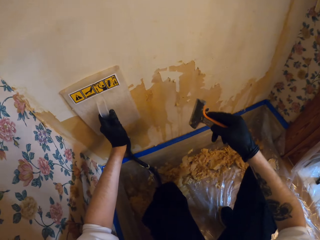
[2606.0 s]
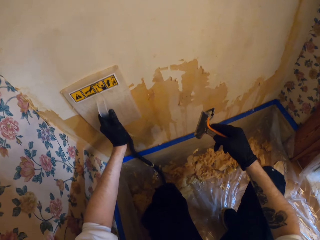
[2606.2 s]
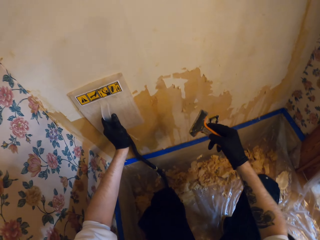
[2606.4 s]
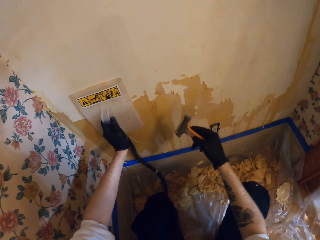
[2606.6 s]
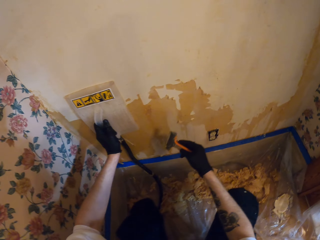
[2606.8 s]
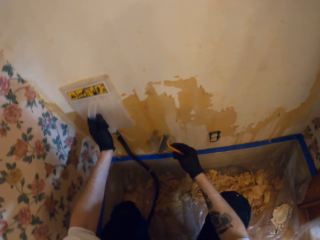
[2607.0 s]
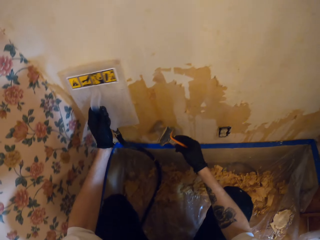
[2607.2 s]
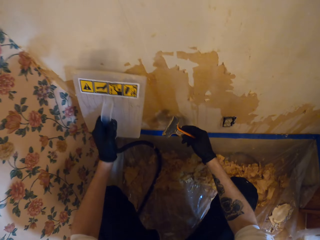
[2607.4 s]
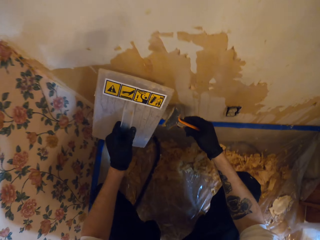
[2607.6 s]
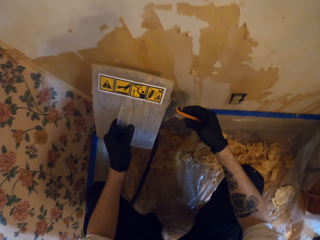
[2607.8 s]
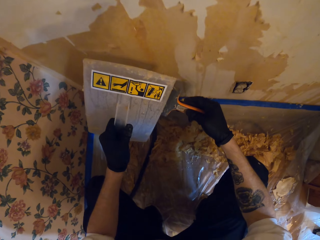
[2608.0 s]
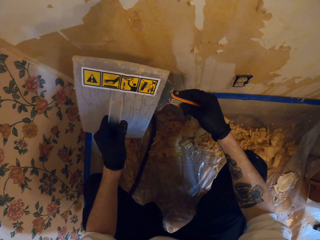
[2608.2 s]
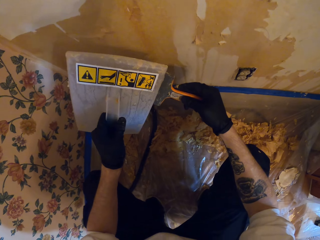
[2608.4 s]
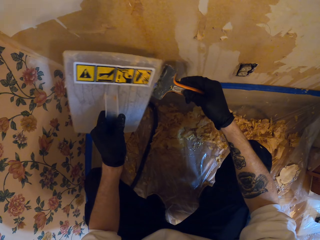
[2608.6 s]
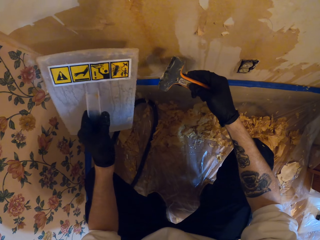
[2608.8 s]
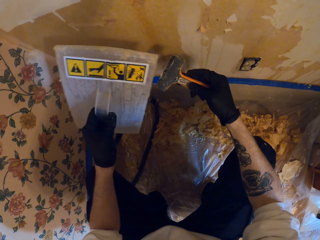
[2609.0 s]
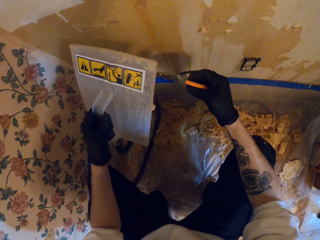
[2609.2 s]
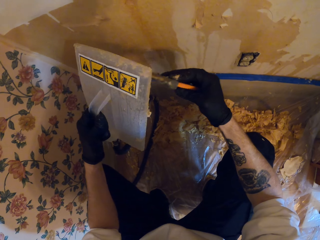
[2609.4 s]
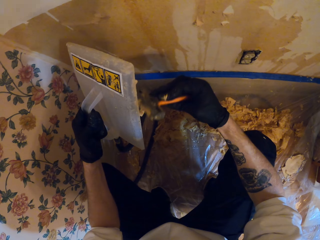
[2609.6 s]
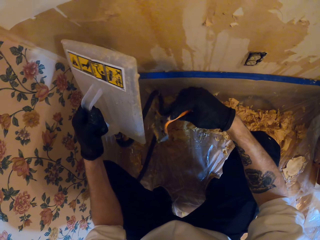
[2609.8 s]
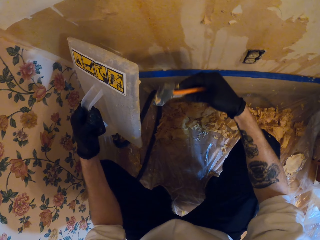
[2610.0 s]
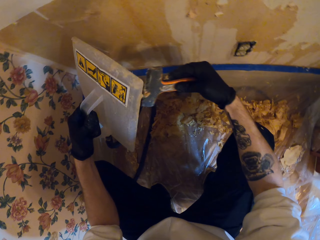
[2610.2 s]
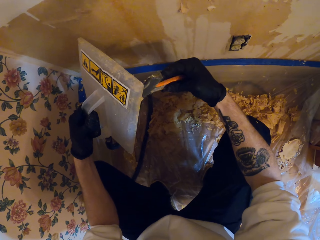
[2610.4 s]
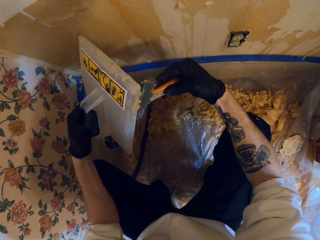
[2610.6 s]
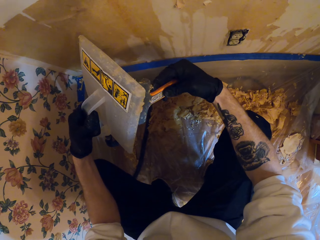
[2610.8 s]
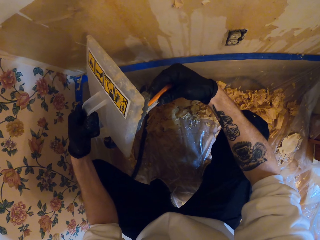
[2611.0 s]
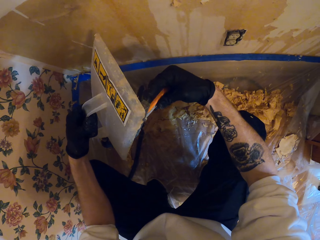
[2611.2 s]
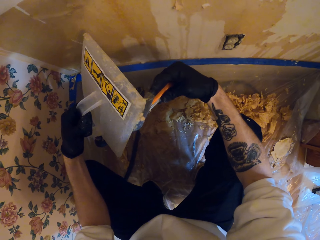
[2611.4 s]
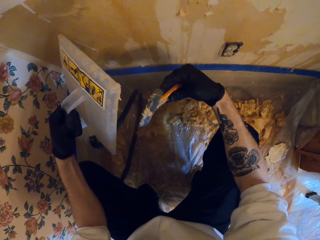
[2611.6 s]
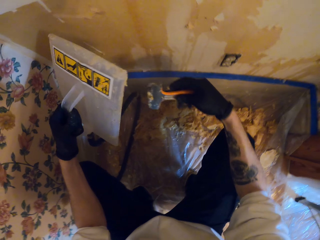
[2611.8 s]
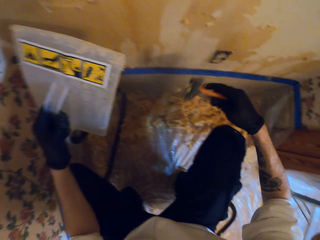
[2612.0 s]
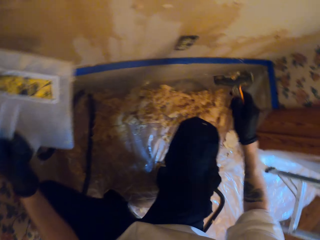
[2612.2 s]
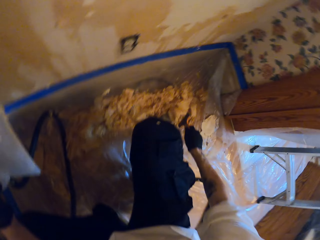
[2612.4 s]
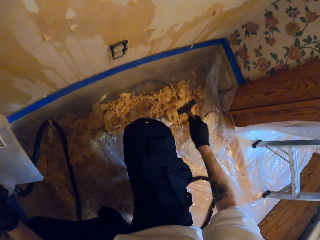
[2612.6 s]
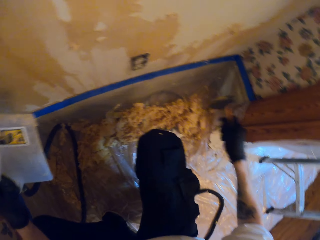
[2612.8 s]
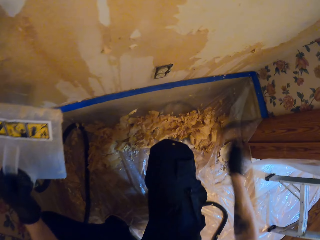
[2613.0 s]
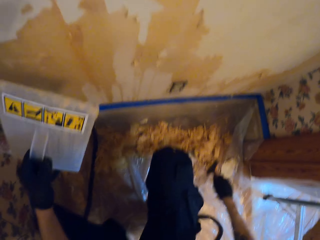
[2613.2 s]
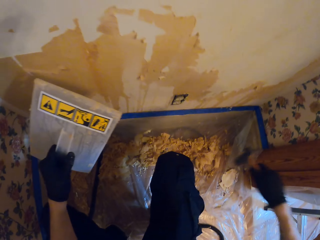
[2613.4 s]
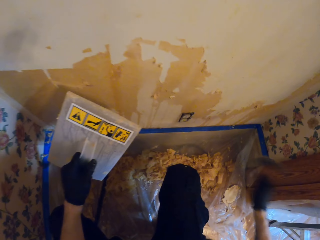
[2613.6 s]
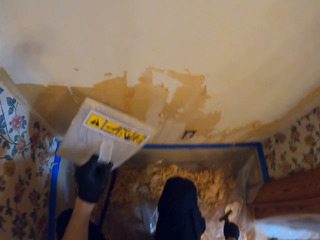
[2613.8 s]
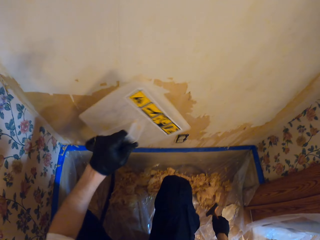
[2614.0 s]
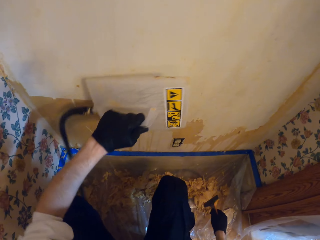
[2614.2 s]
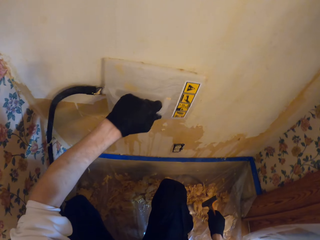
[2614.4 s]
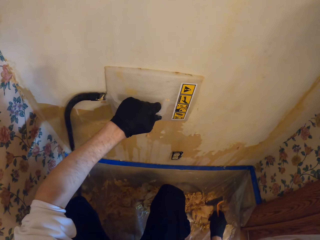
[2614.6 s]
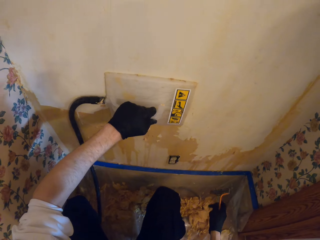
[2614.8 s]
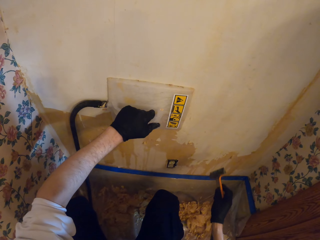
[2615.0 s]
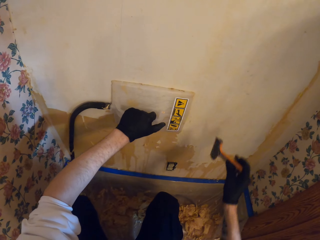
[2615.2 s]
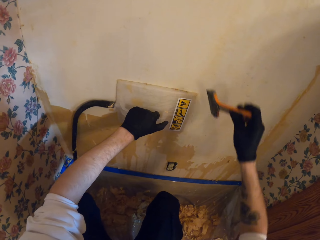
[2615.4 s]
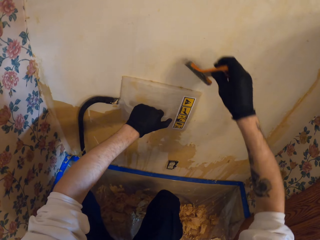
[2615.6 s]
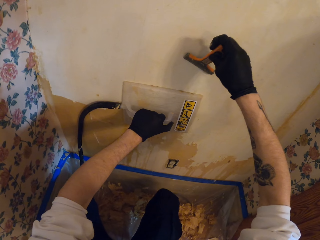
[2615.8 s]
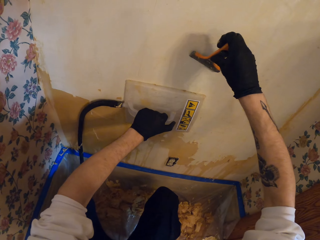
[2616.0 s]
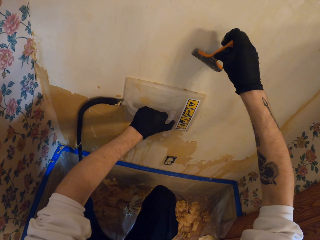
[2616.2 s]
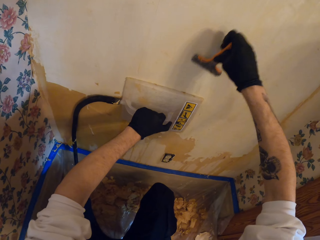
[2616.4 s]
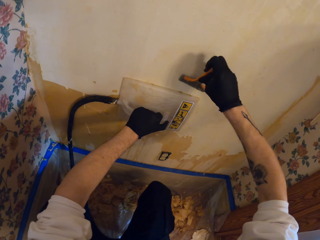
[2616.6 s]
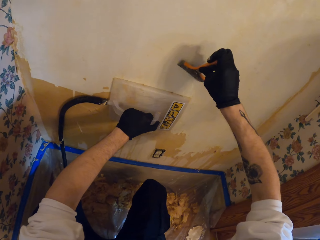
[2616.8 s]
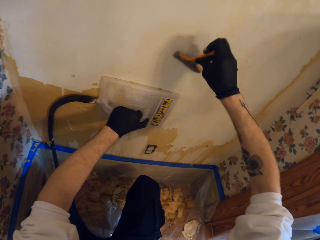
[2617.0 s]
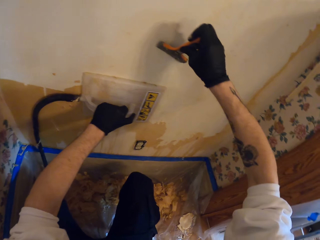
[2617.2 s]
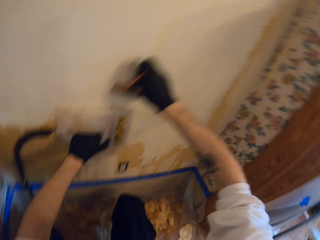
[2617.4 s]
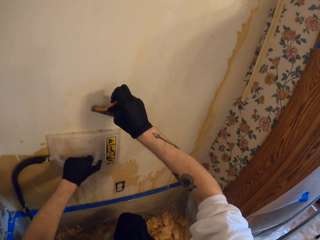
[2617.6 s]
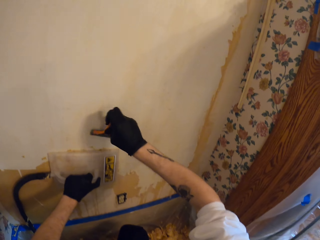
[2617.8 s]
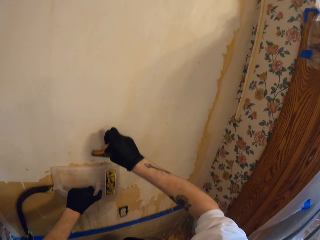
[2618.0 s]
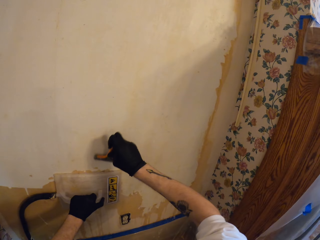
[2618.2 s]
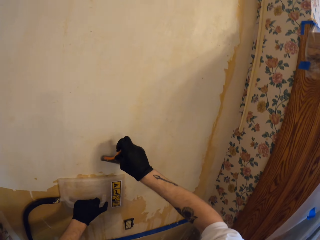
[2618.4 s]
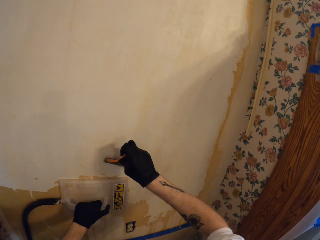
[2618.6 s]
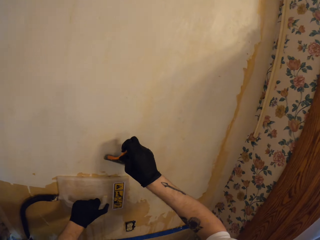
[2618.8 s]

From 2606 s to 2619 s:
The camera wearer lifts a wallpaper steamer plate. They wipe a putty knife. They remove wallpaper from the scraper. They wipe the wallpaper steamer plate. They shake the putty knife. They place the wallpaper steamer on a wall. They steam the wallpaper with the wallpaper remover. They slide the wallpaper steamer on the wall. They remove the wallpaper with the scraper.

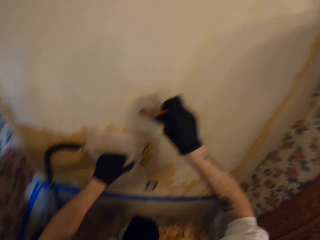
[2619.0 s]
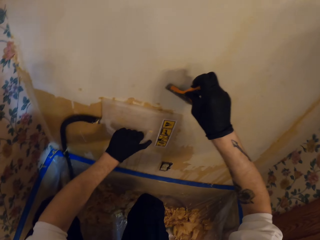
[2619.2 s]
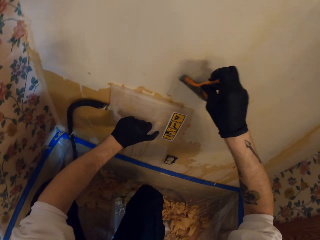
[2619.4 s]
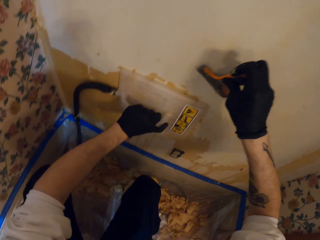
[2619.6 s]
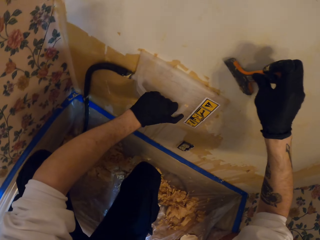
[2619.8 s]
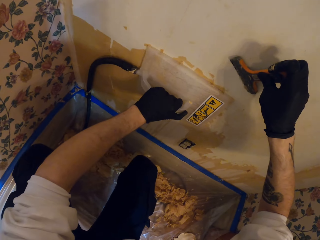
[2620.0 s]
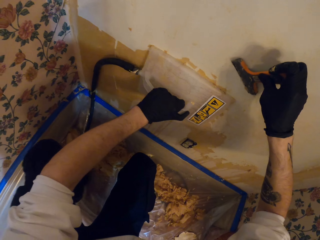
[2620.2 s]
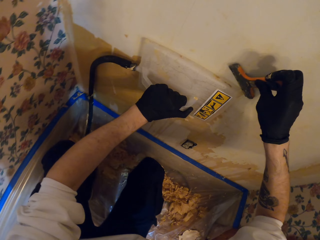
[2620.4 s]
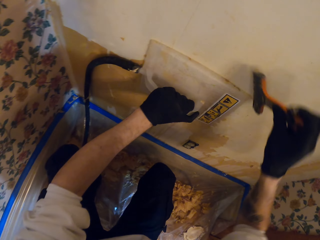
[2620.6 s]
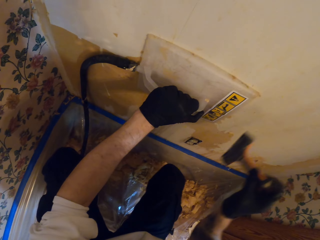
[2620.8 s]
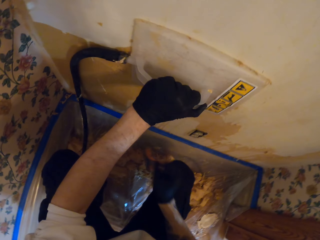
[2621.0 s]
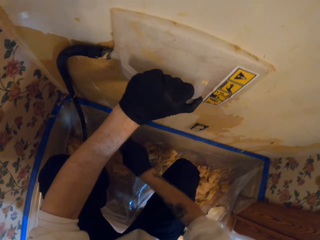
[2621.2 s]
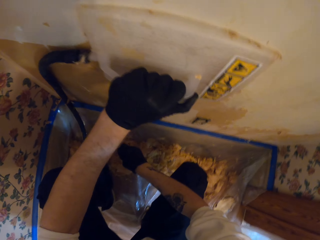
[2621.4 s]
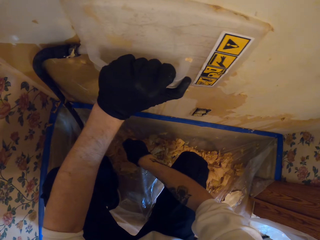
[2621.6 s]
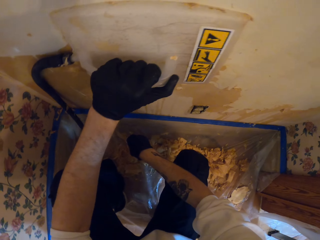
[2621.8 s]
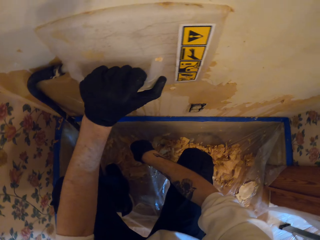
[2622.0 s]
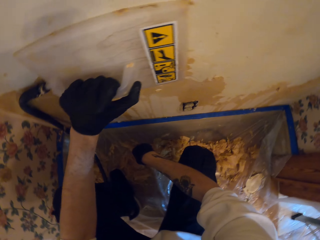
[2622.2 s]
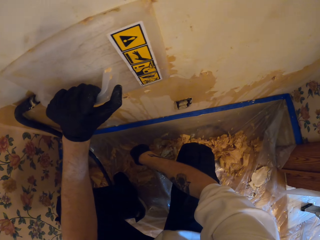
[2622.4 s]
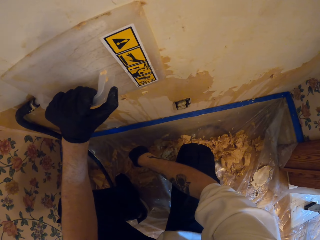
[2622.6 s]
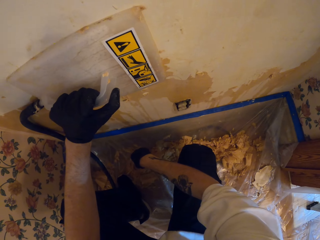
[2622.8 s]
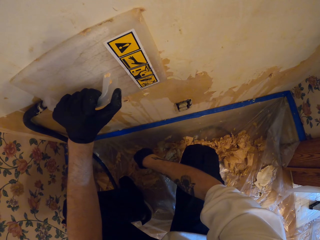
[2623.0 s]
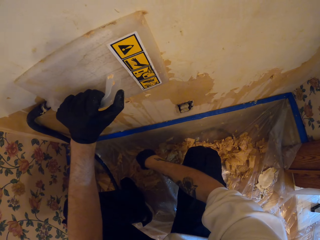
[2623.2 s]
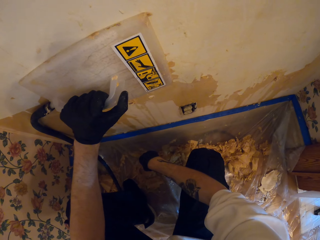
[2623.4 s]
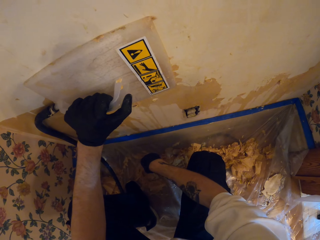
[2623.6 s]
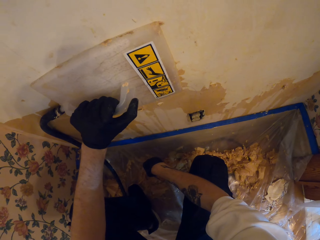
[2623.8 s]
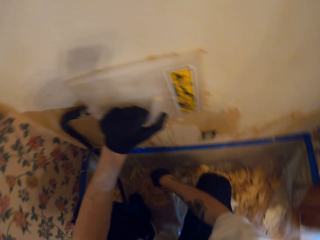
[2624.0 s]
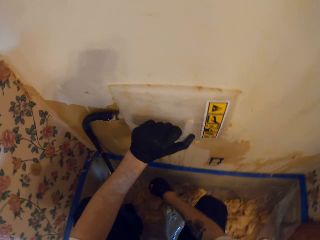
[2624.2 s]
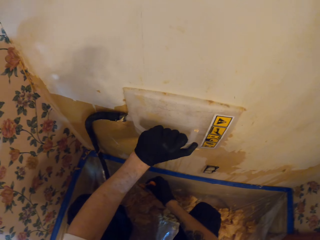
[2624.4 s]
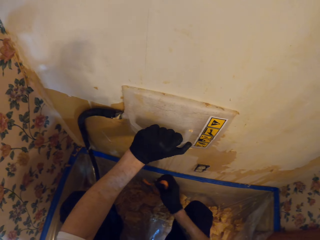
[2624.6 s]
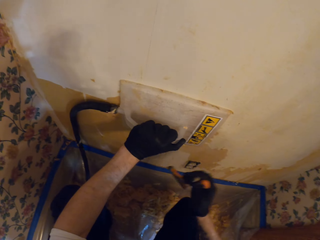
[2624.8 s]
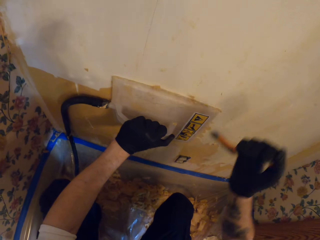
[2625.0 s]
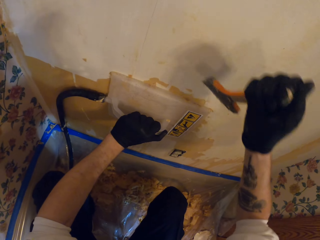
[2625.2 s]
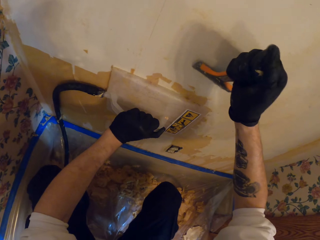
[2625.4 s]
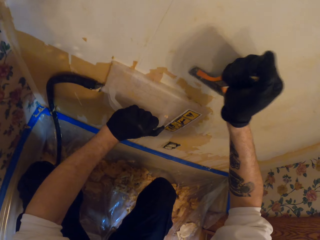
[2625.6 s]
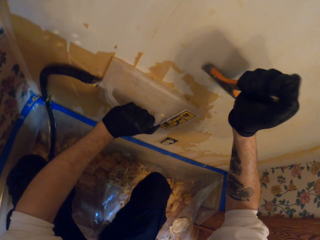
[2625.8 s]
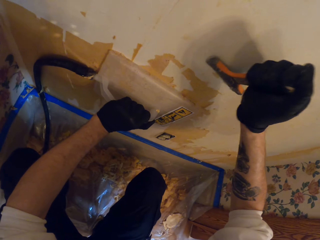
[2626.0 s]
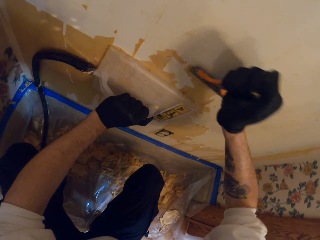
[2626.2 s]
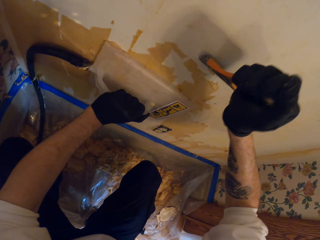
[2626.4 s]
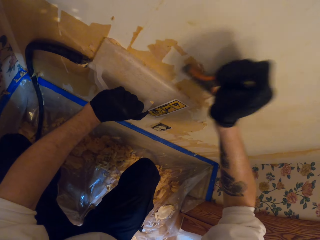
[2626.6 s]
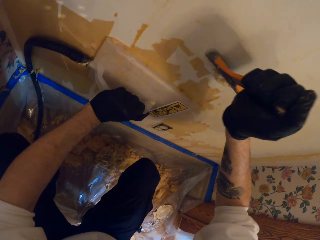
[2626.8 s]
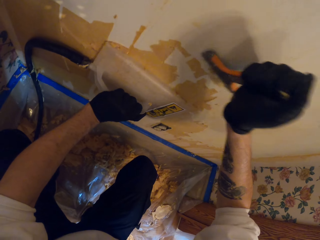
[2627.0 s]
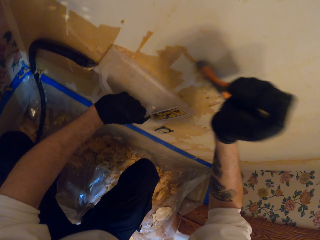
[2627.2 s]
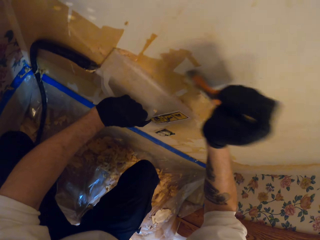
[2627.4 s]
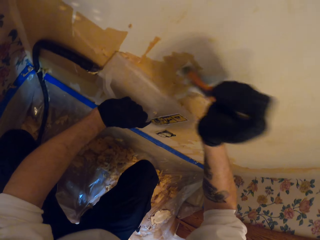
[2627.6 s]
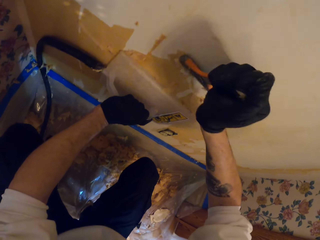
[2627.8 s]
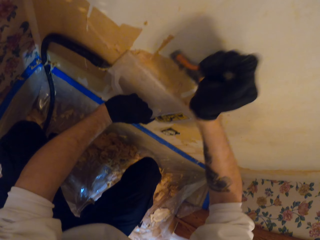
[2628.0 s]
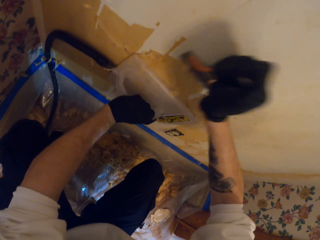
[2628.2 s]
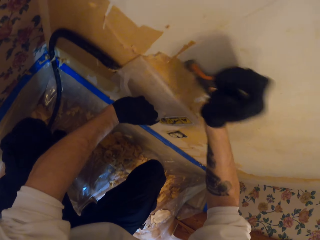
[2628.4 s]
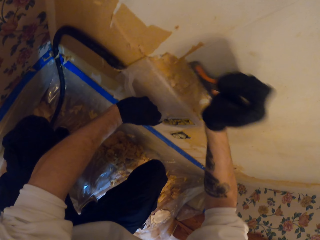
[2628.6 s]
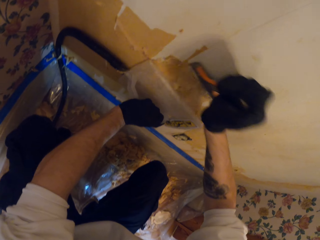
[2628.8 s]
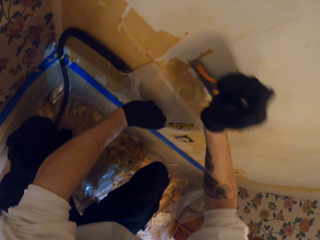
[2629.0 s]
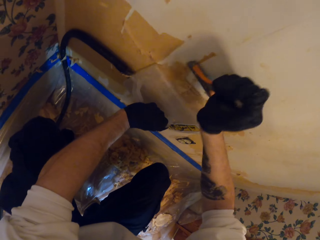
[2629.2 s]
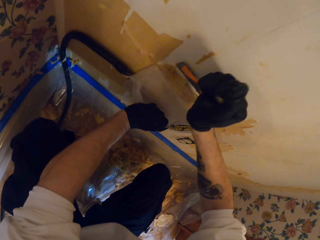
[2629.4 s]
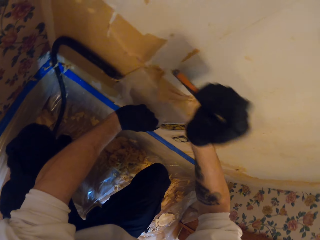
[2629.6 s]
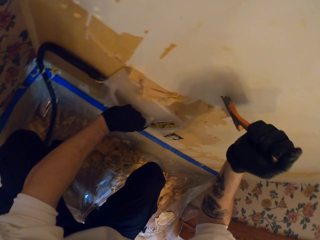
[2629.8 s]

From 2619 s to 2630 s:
The camera wearer steams the wallpaper with the wallpaper remover. They move a wallpaper steamer plate. They lower the right hand. They look around. They lift the right hand. They slide the wallpaper steamer on a wall. They remove wallpaper with the scraper.
